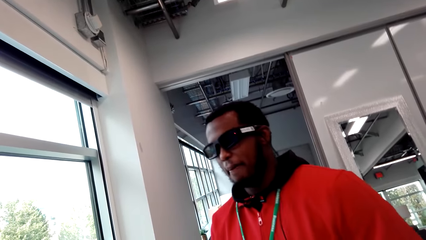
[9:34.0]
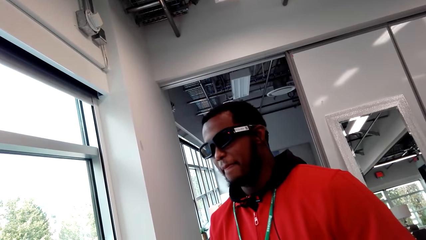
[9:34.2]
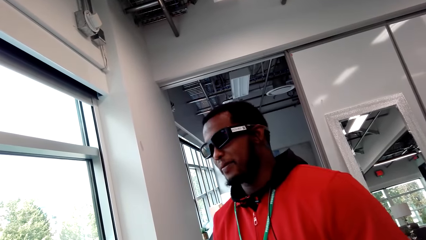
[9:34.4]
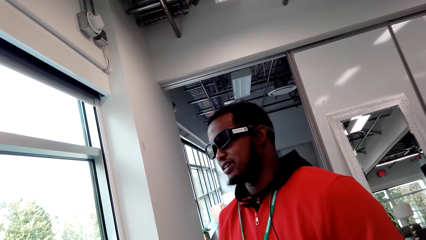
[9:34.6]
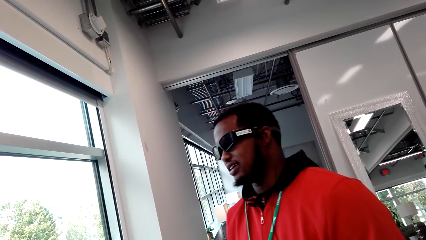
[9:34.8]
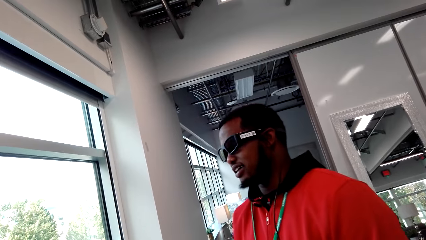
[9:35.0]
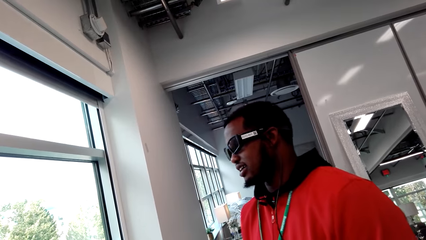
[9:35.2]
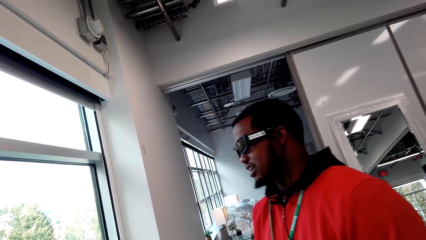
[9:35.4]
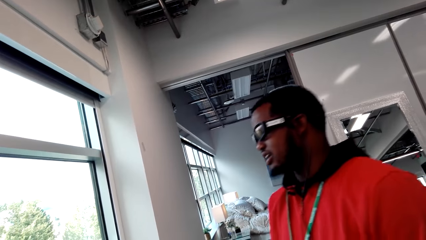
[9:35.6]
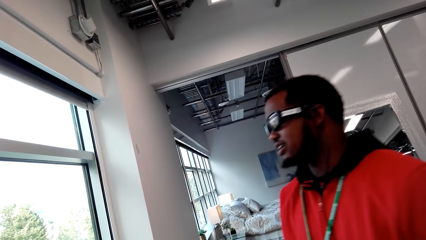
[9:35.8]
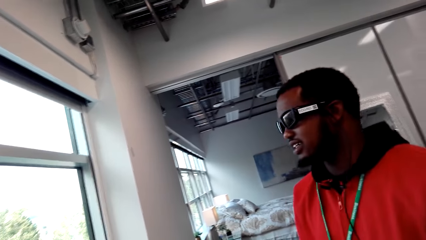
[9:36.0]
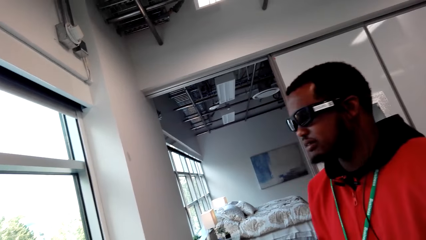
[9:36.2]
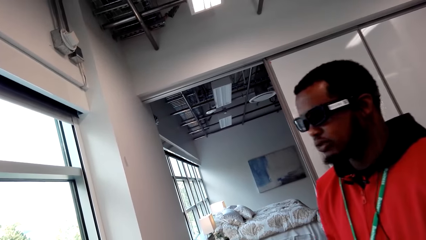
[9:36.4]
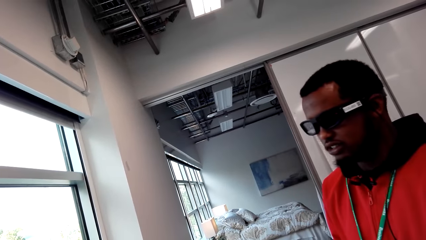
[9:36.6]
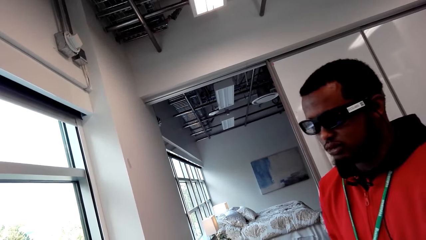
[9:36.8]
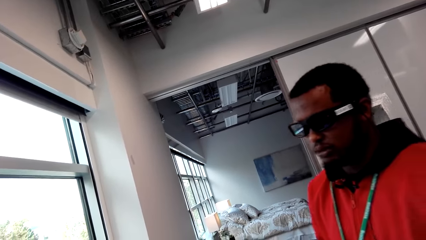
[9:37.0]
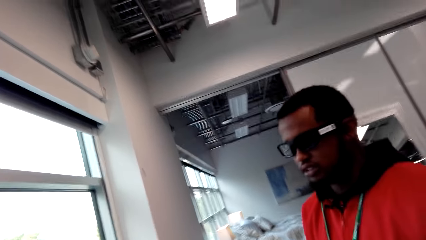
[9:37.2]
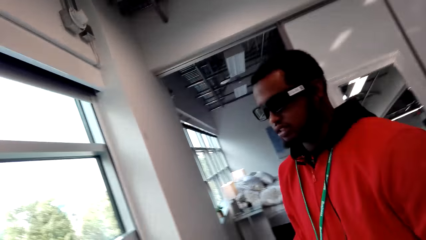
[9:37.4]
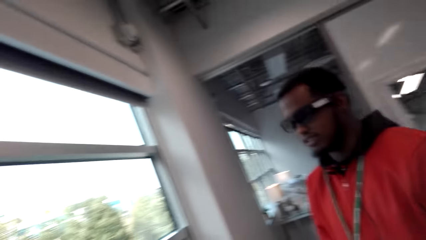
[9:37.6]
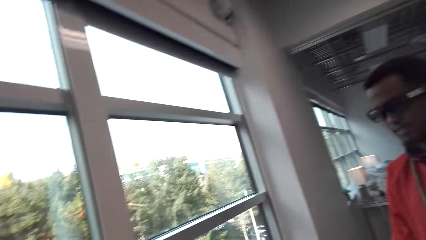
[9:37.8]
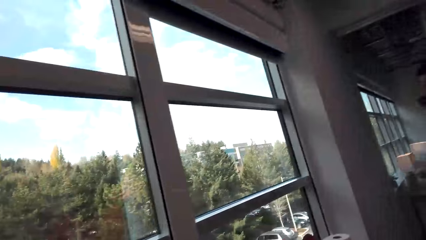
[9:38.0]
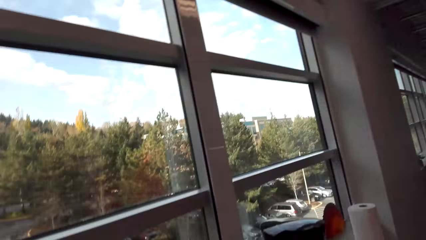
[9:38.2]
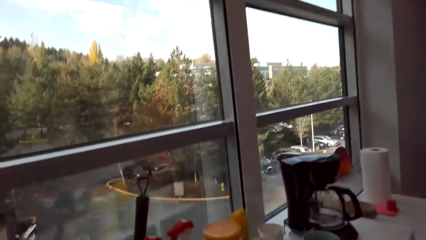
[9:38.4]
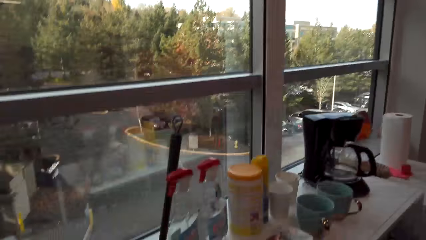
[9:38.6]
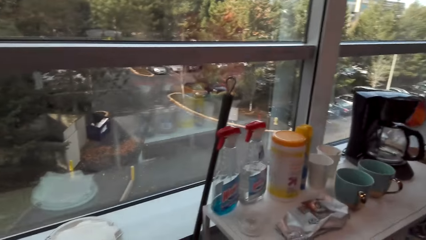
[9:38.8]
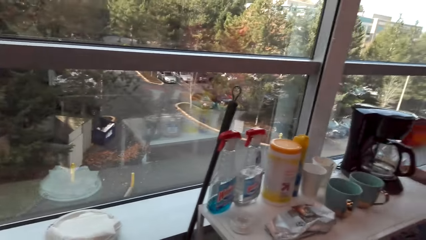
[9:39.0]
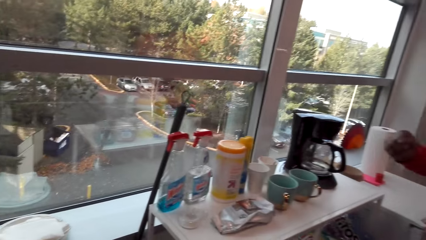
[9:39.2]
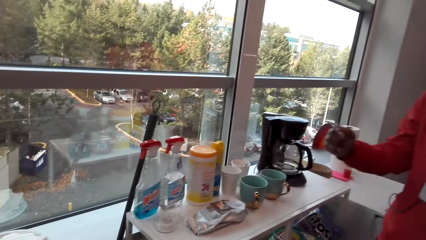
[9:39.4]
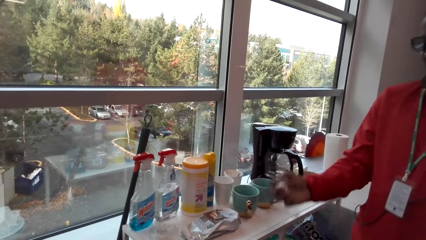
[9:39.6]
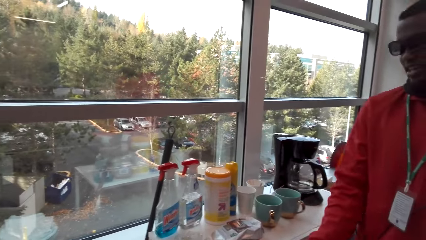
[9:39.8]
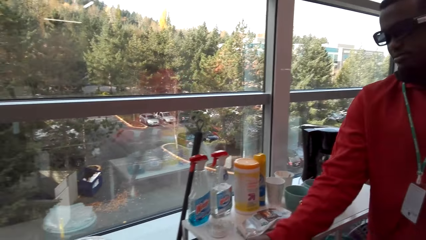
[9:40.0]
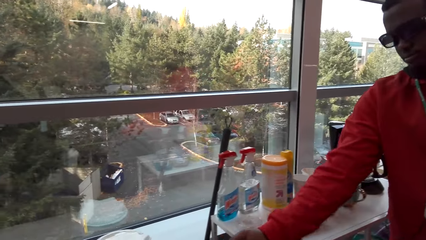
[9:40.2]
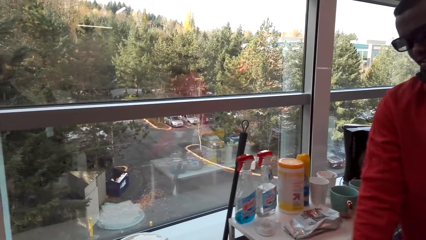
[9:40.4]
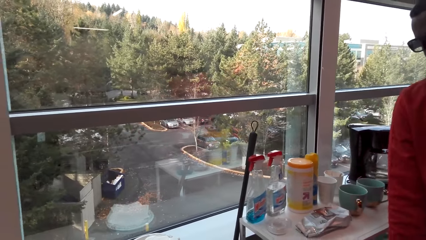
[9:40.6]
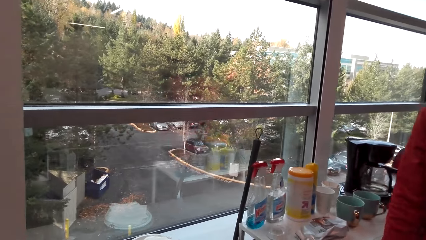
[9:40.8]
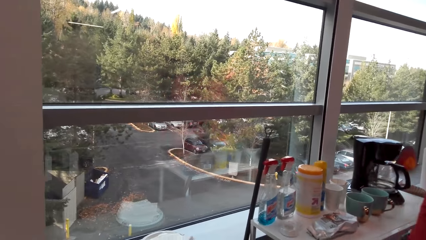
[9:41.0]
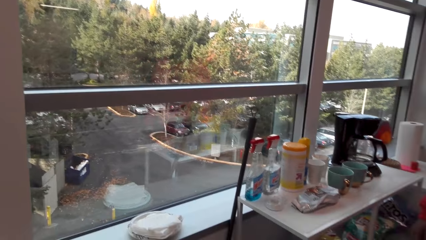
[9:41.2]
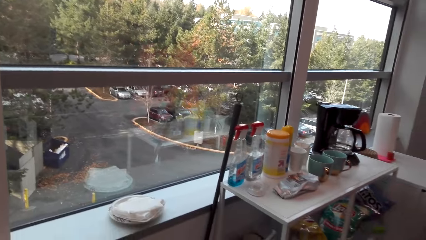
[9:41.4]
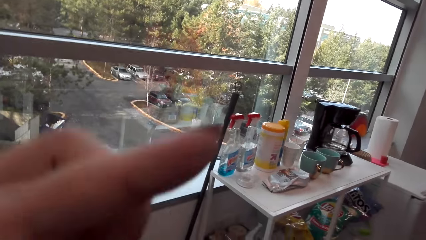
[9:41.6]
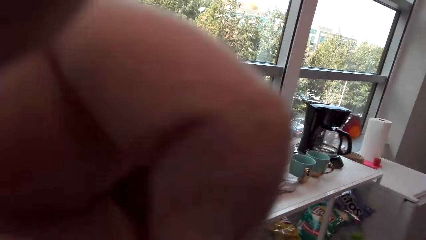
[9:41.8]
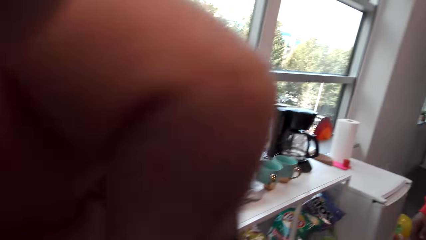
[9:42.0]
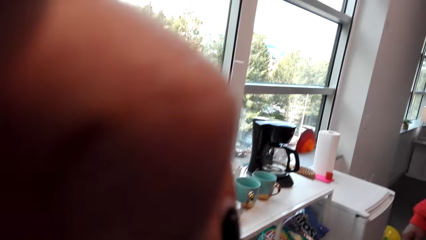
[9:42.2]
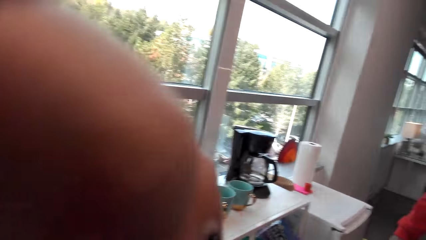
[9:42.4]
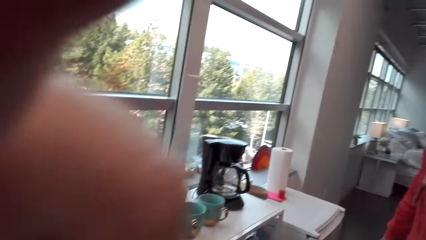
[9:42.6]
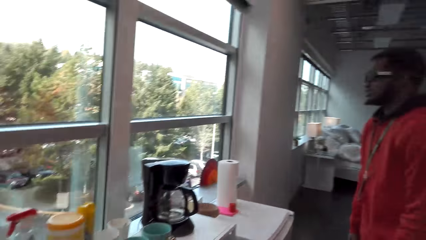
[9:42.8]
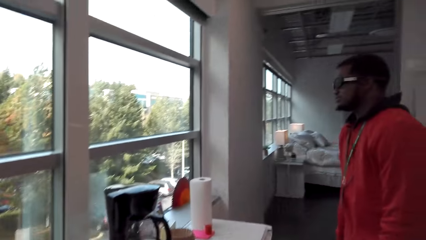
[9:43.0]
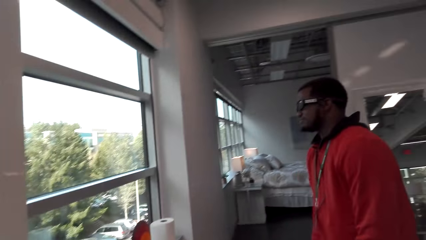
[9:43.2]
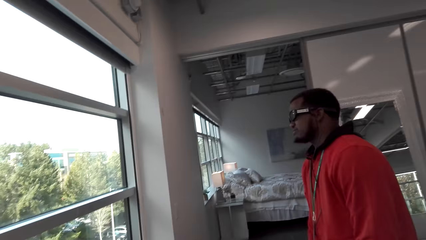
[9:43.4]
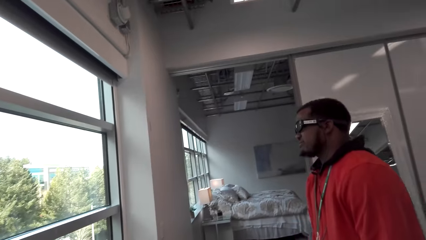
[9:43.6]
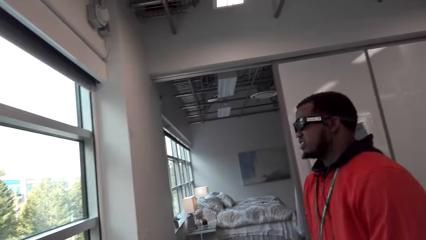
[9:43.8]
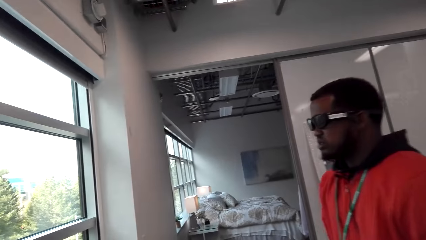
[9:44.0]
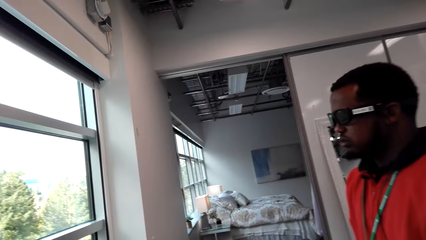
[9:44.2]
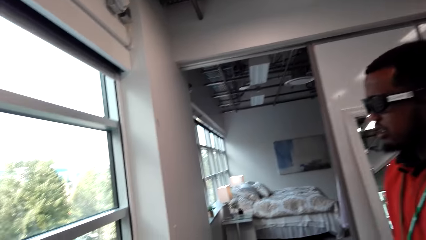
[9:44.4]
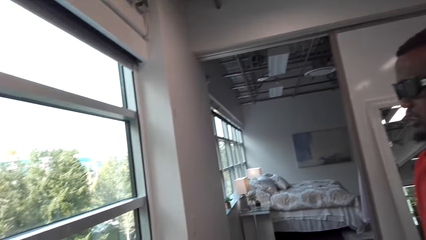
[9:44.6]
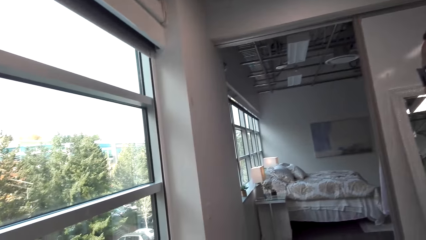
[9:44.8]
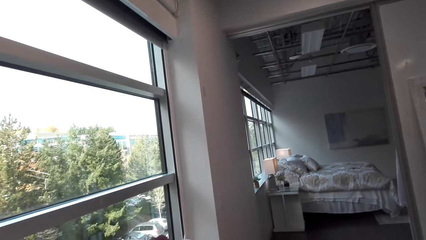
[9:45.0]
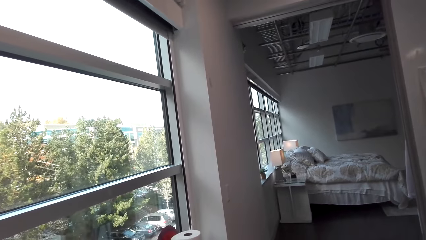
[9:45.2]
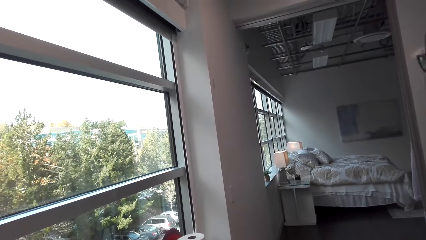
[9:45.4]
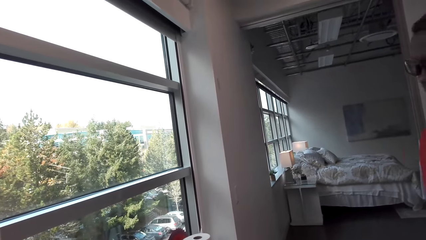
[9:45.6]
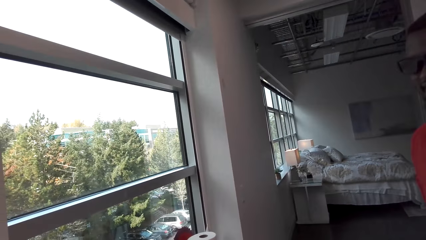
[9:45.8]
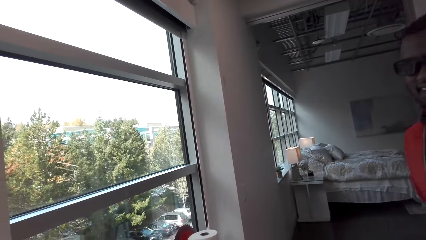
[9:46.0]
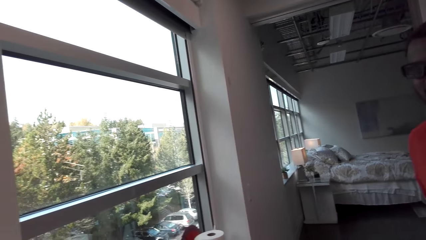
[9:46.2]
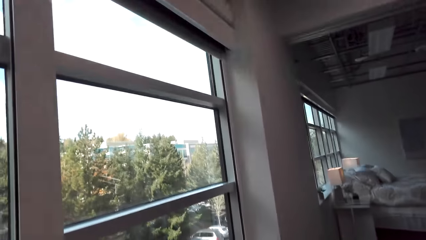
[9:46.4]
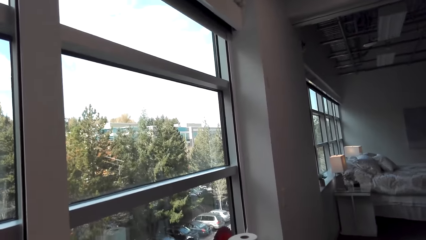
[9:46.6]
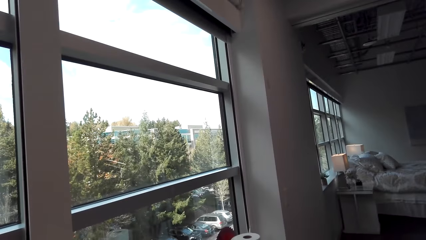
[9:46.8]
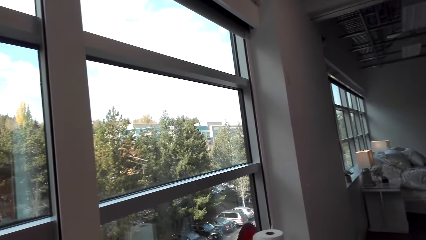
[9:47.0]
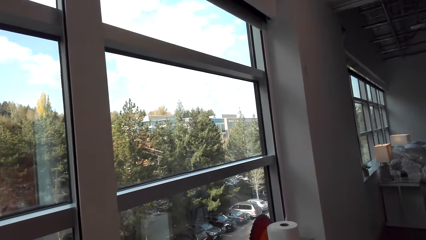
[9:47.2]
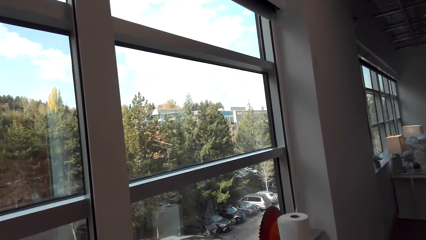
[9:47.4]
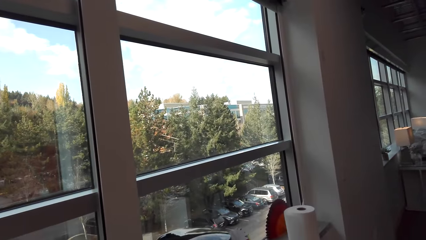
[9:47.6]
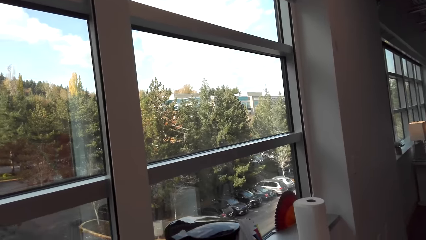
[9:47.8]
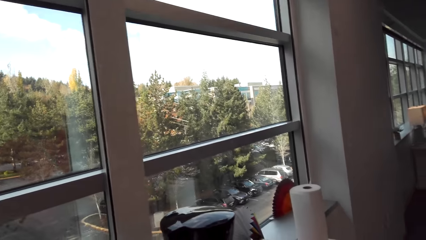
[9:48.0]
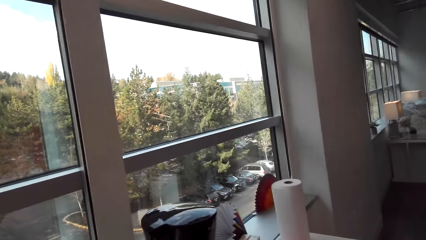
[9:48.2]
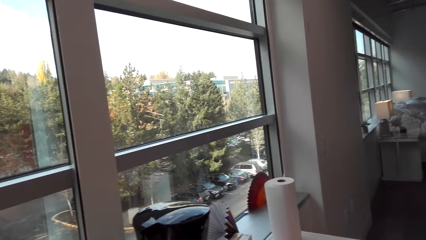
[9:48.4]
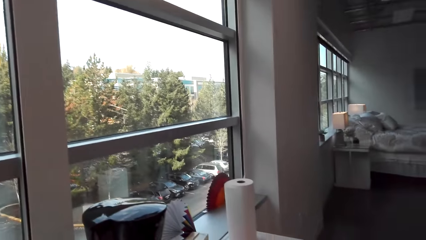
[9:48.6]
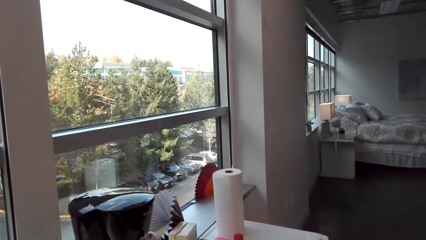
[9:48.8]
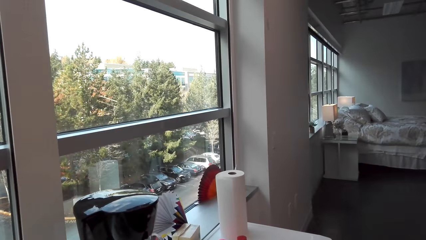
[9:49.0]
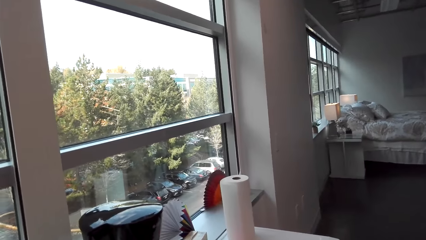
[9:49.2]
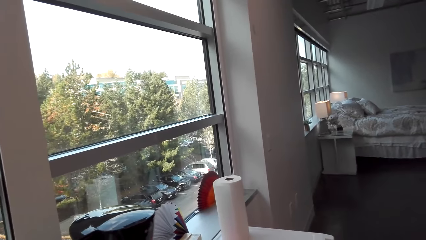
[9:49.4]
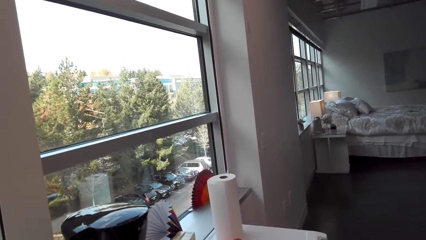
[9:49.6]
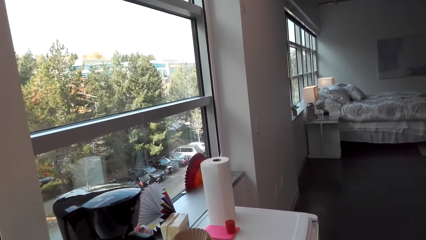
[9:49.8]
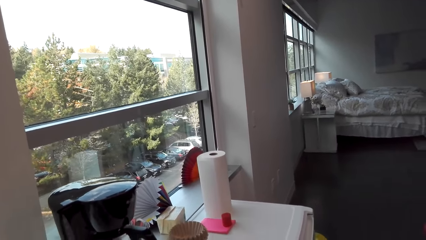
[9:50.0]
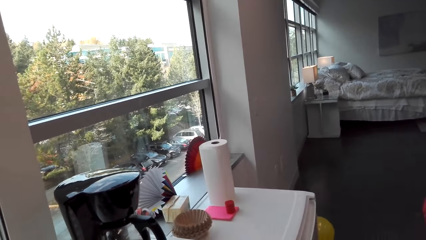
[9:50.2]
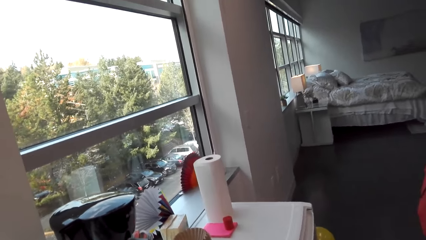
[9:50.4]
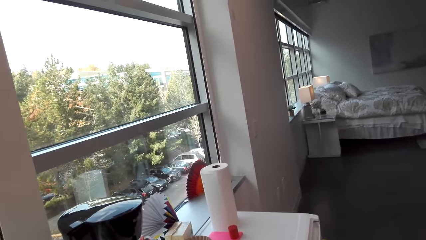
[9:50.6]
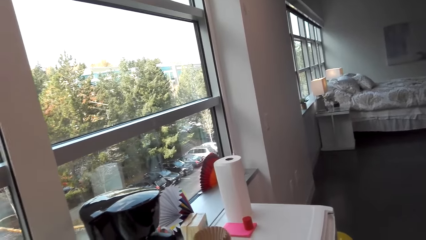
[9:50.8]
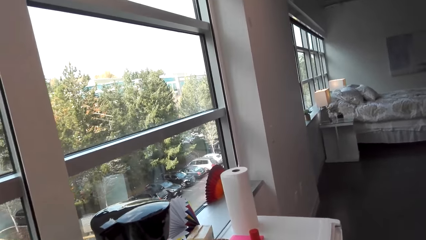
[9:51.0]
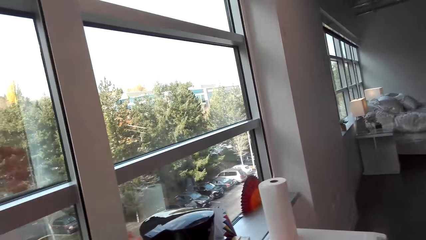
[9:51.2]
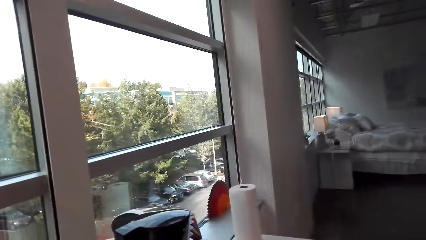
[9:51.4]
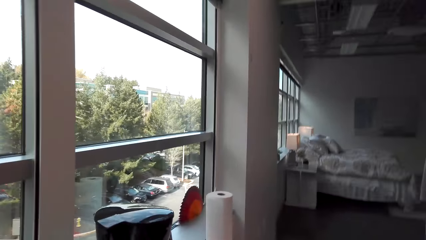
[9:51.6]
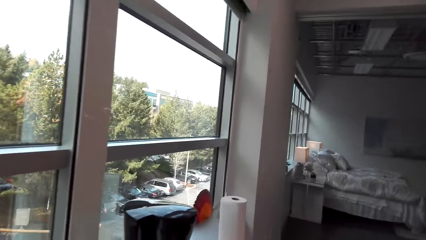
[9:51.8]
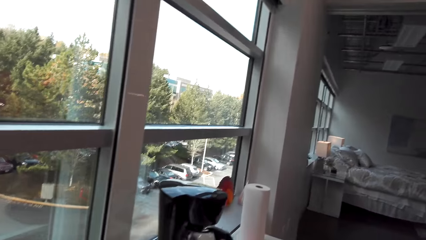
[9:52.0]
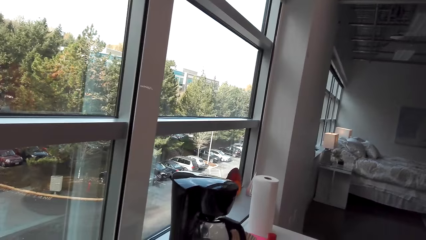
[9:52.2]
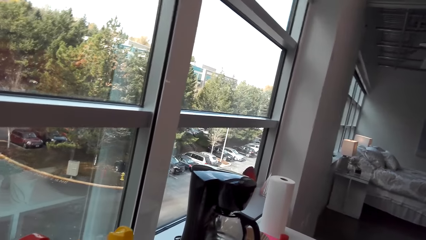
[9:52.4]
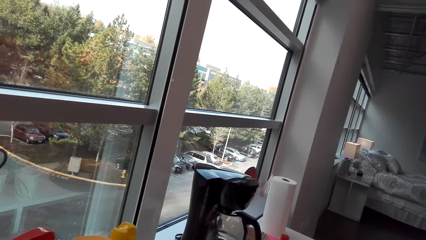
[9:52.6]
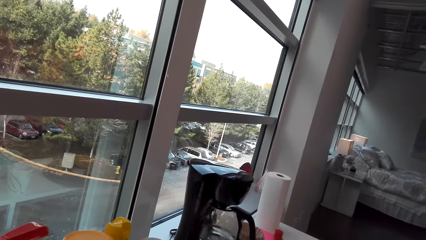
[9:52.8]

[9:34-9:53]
The camera wearer talks. The man talks. The camera wearer talks and laughs. The man throws the serviette or cleaning wipes and talks with the camera wearer. The camera wearer touches the camera. They adjust the camera. The man talks. The camera wearer talks.
